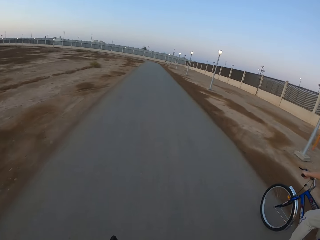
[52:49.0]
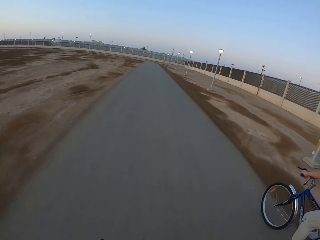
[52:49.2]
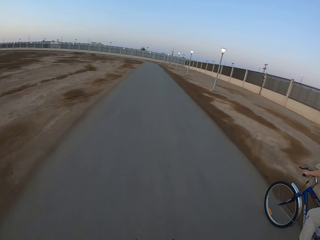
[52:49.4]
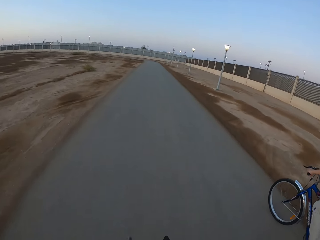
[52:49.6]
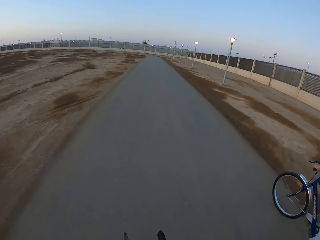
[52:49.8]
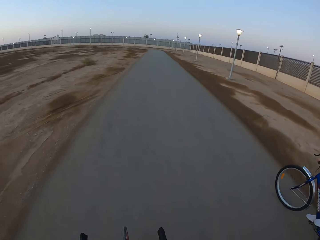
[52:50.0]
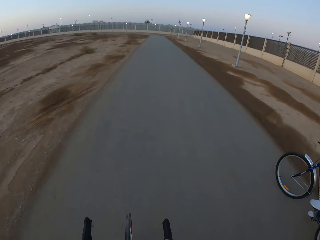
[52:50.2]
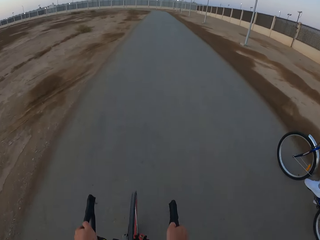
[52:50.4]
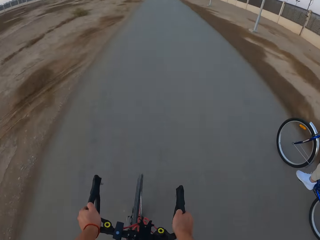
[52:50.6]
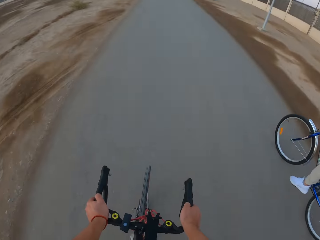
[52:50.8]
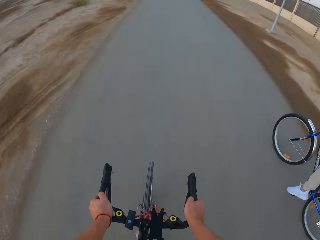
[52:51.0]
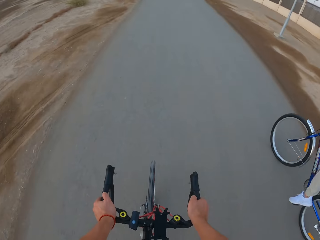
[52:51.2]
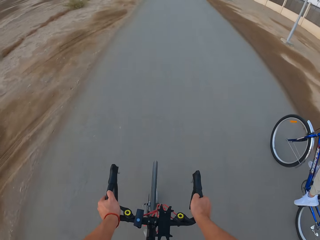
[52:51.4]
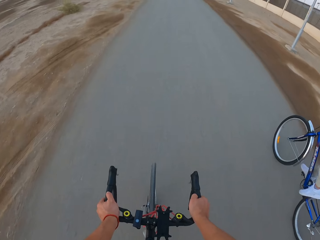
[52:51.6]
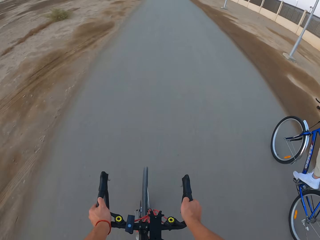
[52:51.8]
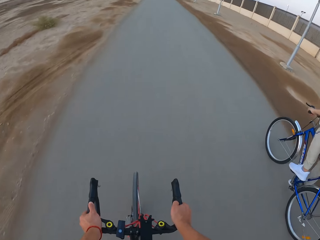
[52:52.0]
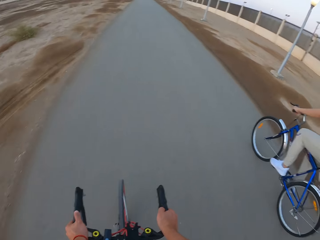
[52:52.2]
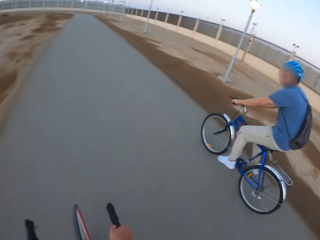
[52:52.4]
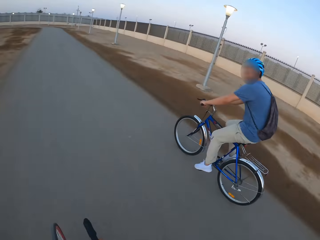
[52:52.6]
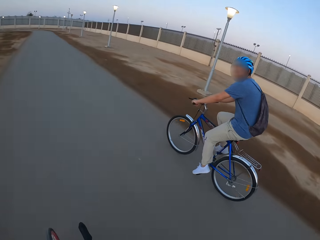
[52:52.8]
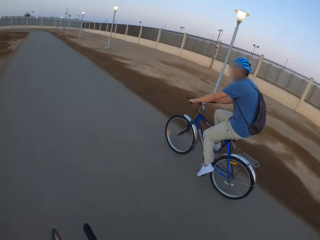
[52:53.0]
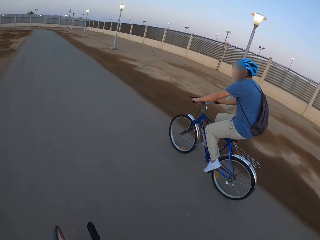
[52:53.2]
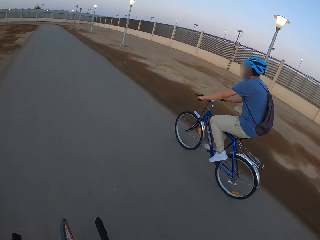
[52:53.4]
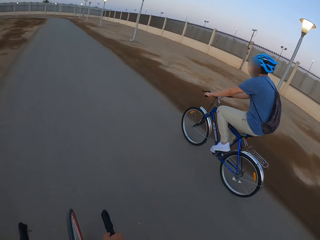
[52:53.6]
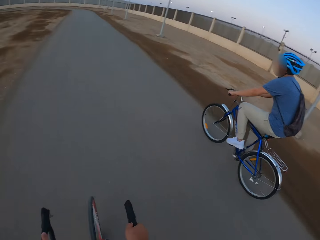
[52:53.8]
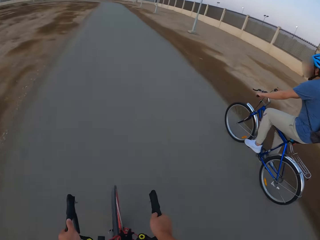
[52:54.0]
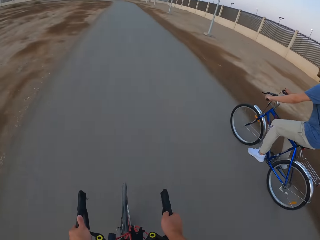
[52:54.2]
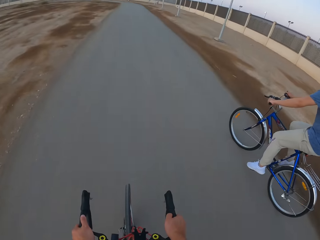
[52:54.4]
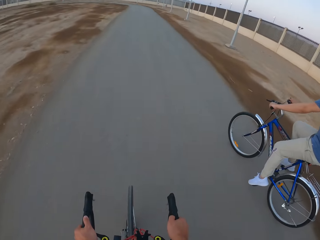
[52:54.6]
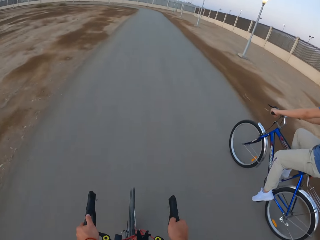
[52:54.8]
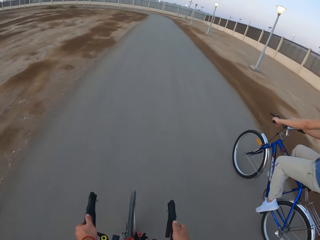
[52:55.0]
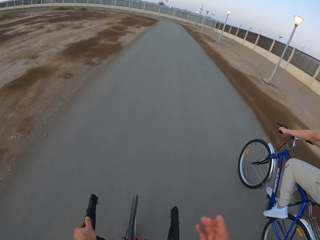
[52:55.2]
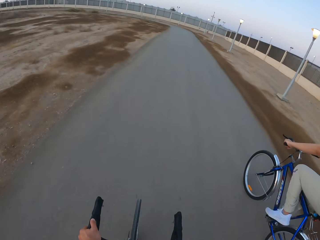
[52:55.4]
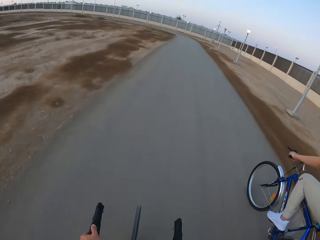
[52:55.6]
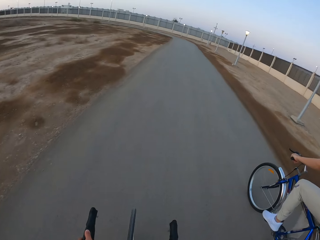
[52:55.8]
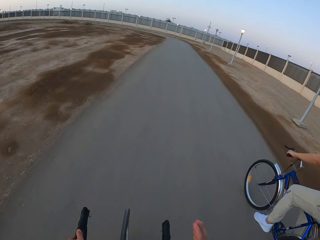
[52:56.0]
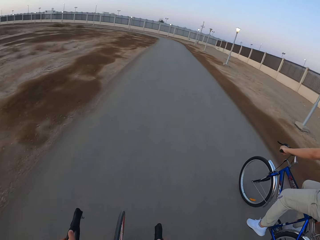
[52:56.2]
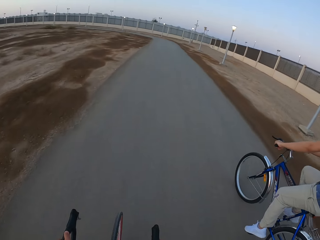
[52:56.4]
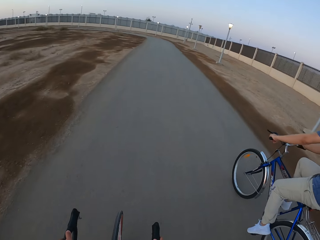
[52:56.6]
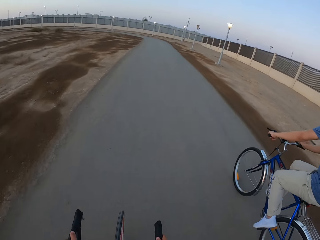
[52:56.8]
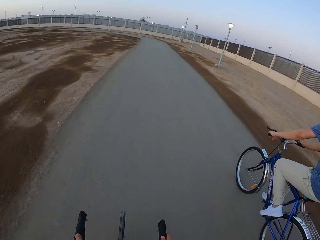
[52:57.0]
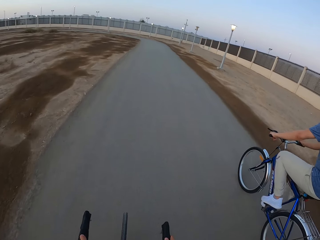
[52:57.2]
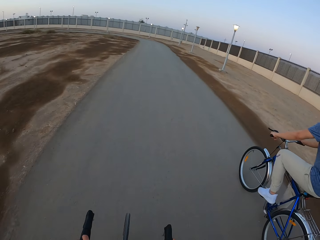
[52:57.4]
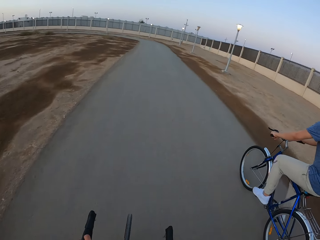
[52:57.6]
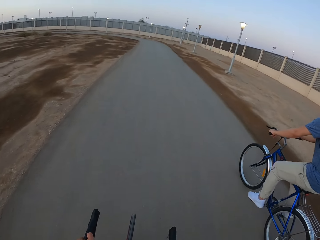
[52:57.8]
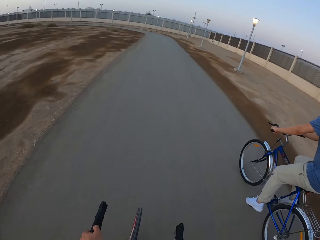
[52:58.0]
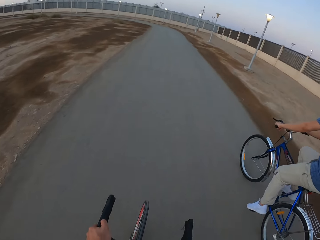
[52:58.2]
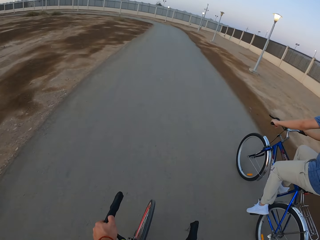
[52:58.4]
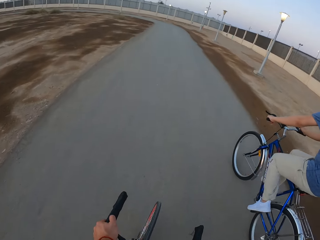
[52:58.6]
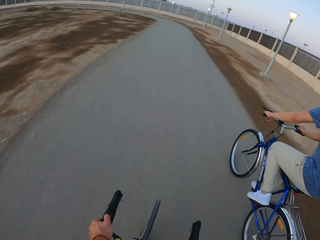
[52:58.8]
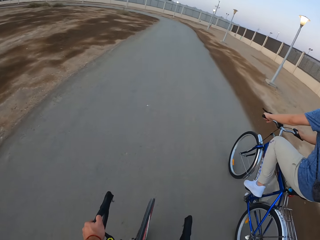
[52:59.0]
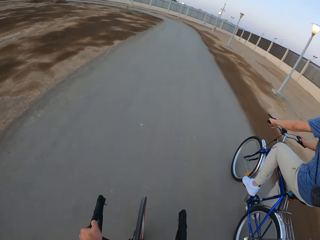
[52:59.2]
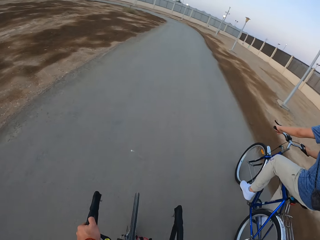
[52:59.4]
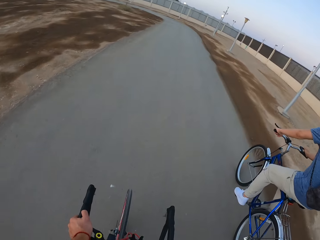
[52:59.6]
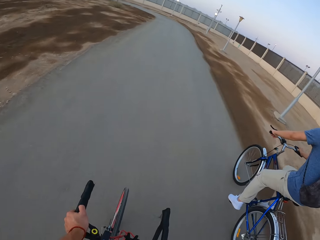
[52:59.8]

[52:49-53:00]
The camera wearer rides the bicycle. A man rides the bicycle.

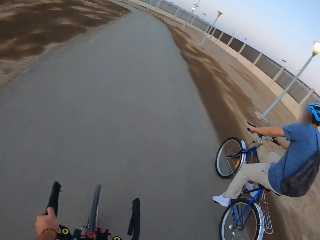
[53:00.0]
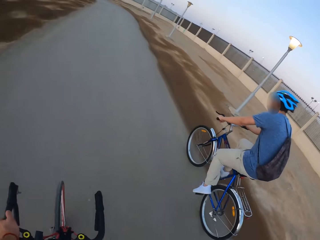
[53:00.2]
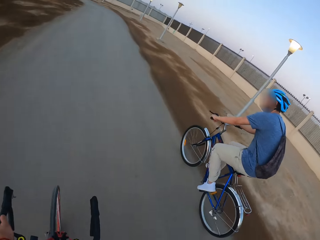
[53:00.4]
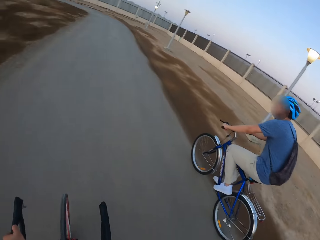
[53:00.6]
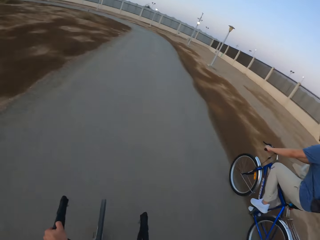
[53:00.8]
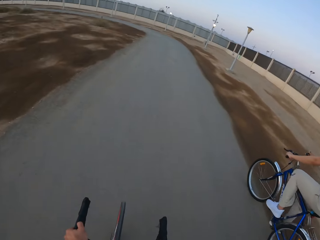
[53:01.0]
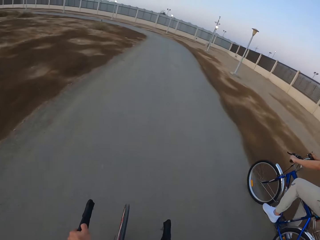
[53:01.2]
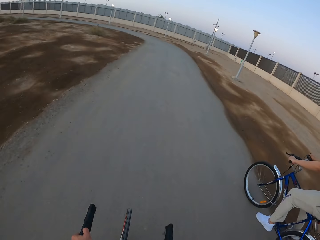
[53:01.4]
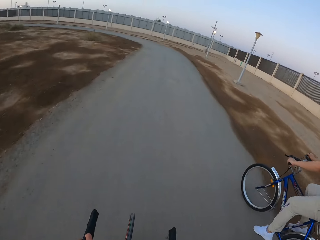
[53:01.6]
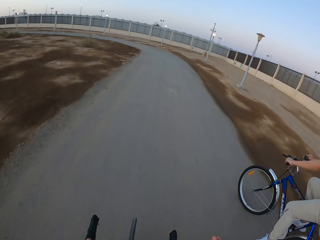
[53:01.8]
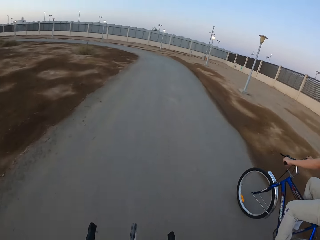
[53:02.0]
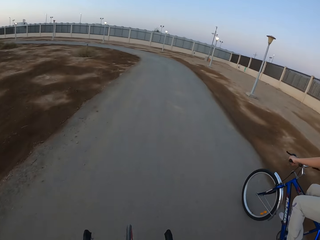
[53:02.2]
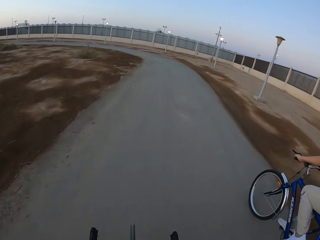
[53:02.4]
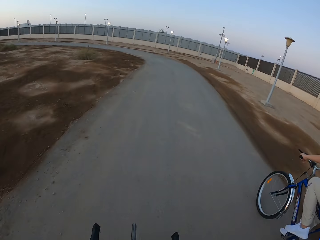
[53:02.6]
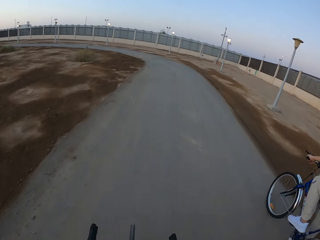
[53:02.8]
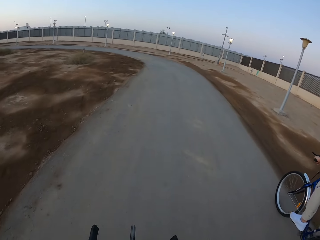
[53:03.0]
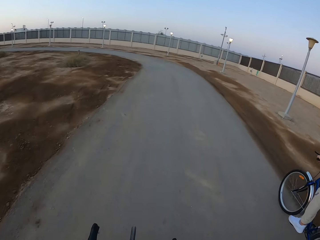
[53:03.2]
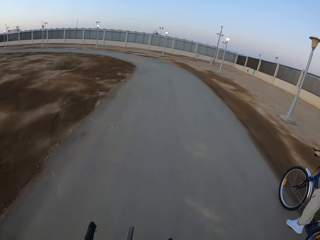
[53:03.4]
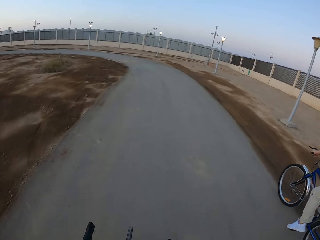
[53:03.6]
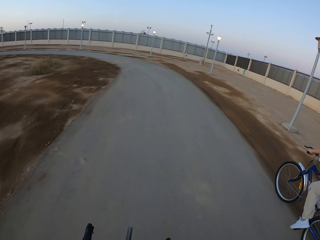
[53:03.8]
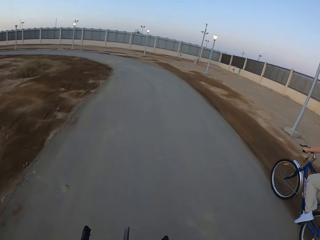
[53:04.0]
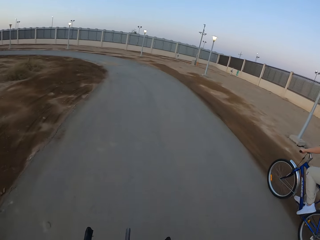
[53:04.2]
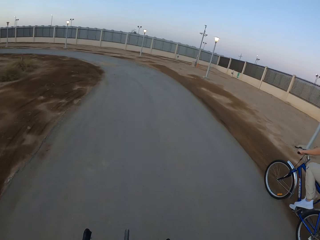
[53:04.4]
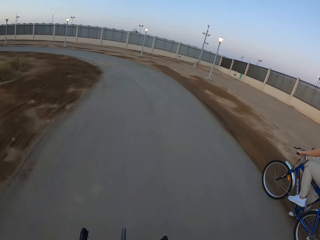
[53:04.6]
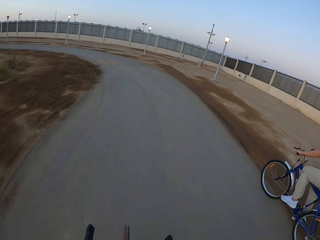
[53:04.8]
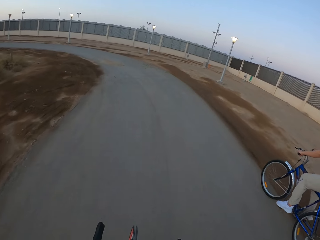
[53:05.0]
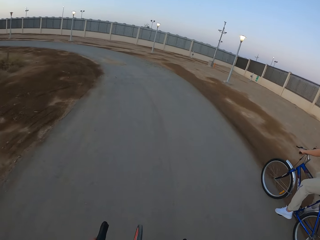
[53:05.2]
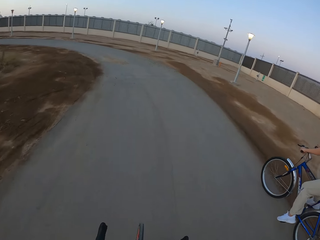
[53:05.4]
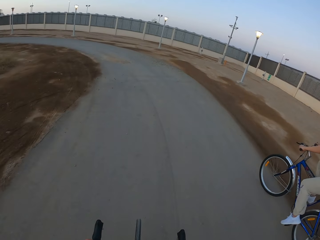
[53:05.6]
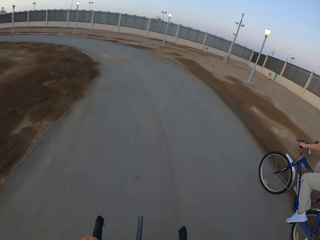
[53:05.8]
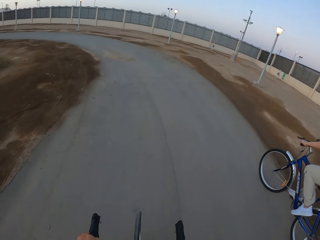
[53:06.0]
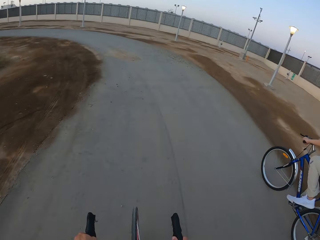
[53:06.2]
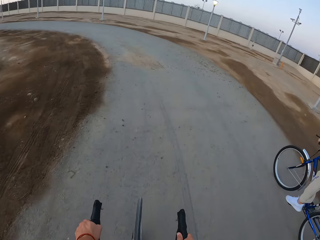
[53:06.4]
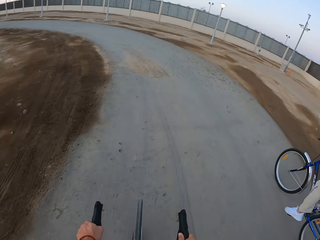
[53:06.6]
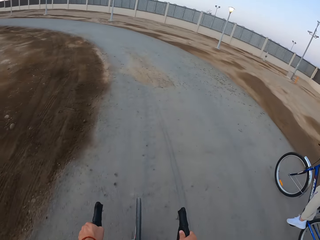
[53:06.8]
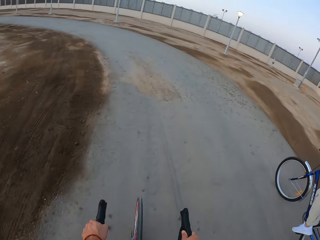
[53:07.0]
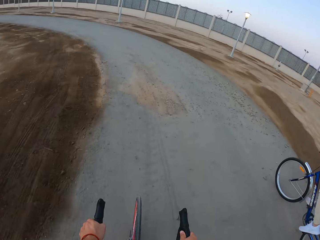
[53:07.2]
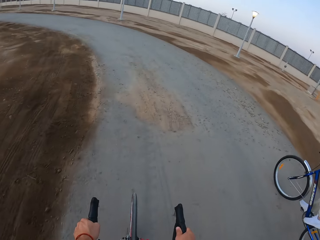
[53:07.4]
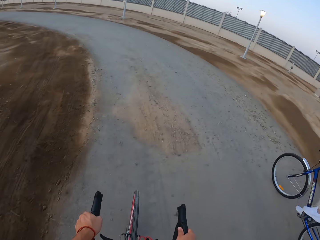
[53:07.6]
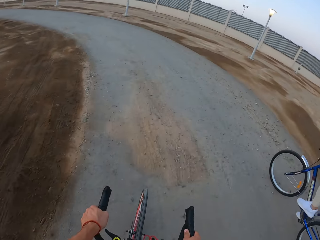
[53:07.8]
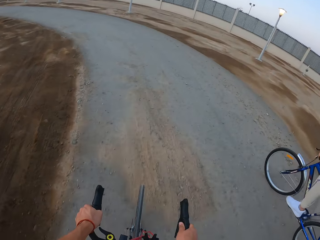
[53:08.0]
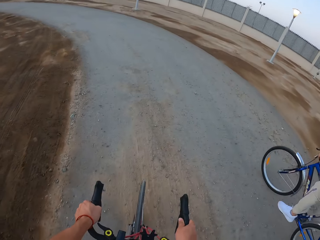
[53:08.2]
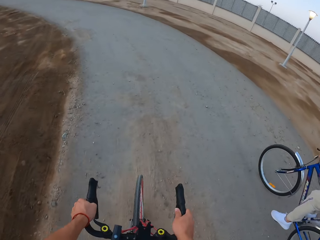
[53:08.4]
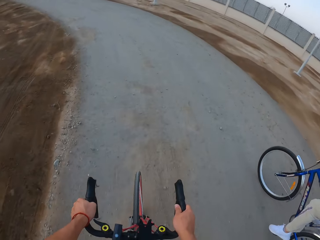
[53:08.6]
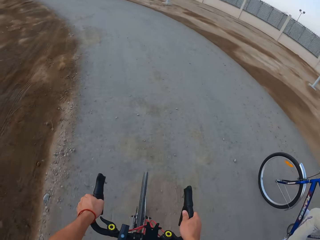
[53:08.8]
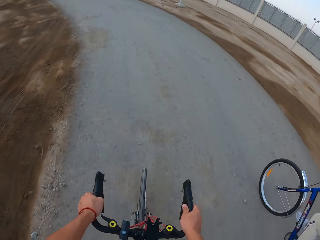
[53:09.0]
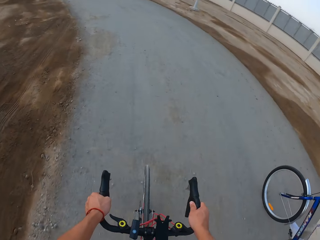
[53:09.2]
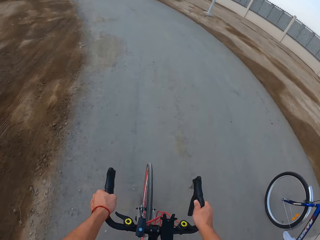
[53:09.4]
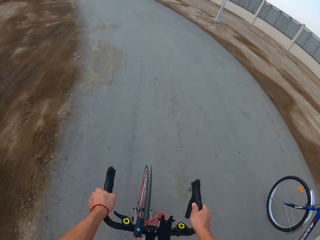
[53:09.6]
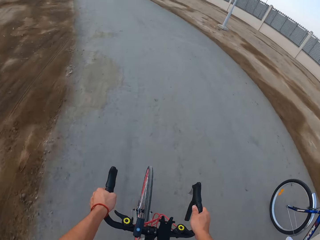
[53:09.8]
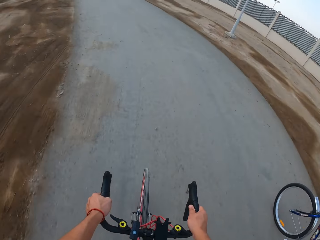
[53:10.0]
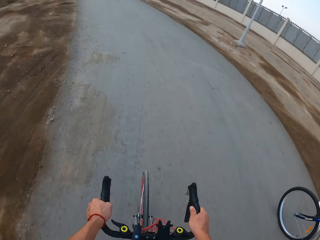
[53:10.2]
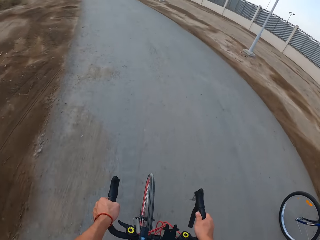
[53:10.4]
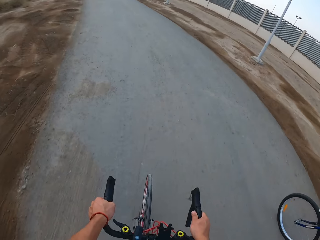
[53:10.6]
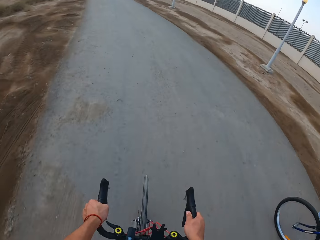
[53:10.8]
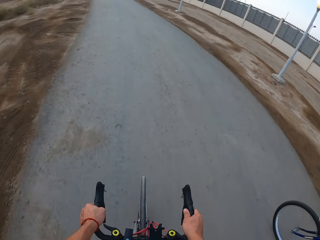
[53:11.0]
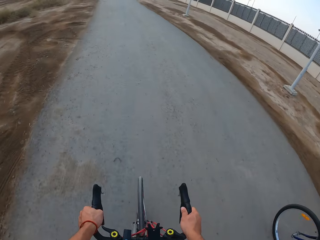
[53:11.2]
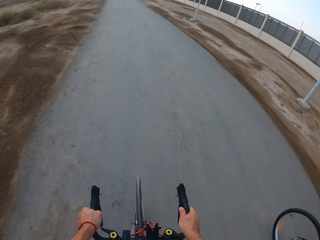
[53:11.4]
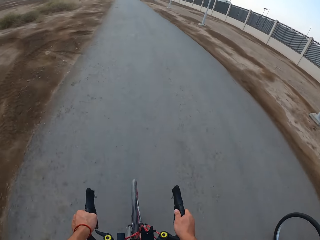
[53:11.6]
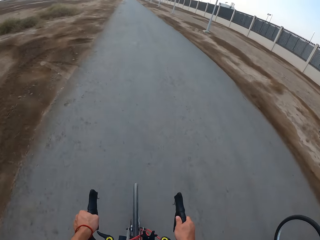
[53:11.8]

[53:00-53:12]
The camera wearer rides the bicycle. A man rides the bicycle. The camera wearer rides the bicycle.
